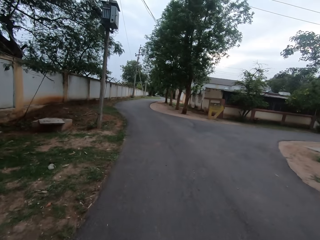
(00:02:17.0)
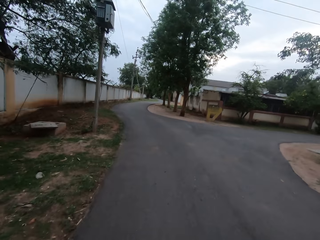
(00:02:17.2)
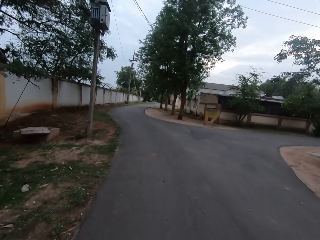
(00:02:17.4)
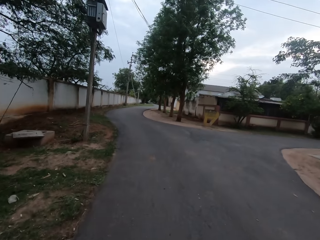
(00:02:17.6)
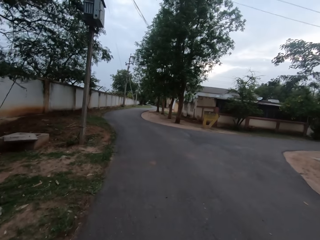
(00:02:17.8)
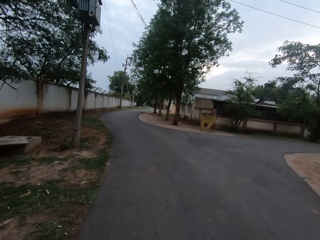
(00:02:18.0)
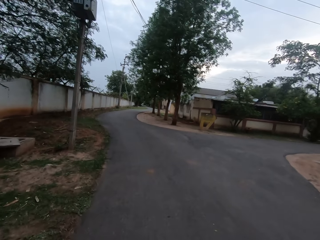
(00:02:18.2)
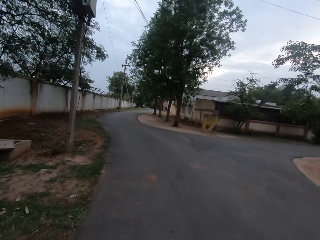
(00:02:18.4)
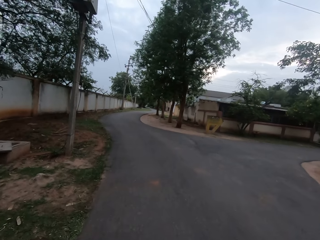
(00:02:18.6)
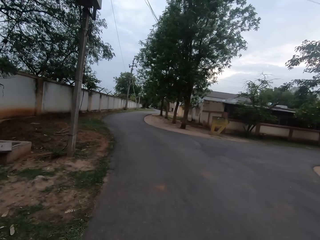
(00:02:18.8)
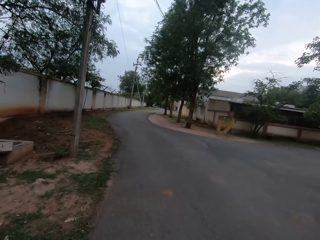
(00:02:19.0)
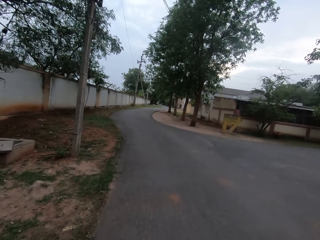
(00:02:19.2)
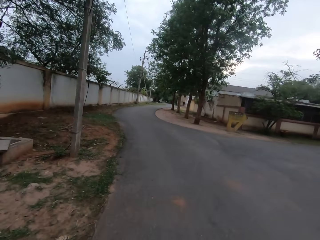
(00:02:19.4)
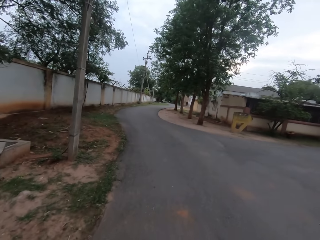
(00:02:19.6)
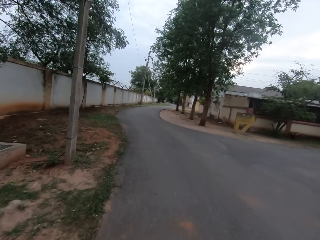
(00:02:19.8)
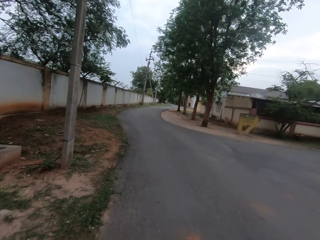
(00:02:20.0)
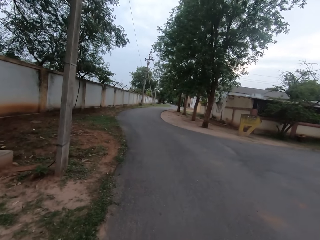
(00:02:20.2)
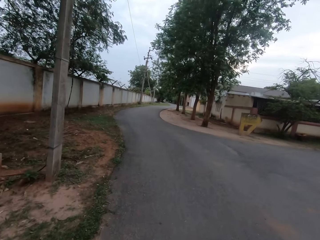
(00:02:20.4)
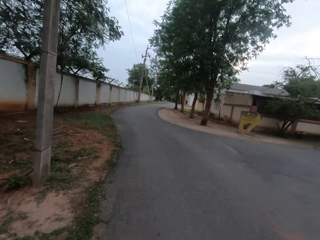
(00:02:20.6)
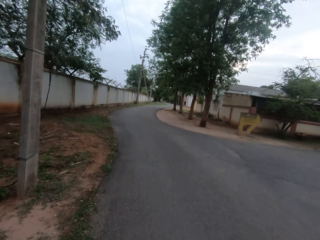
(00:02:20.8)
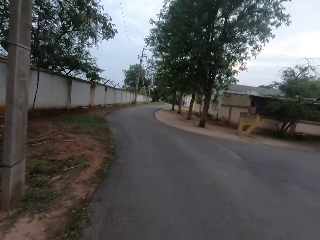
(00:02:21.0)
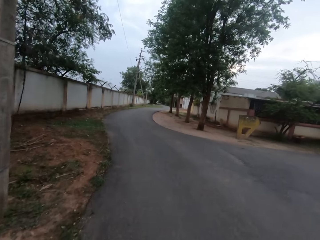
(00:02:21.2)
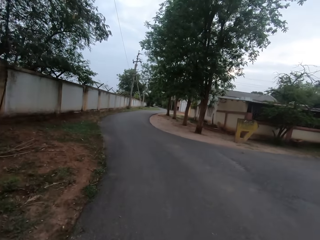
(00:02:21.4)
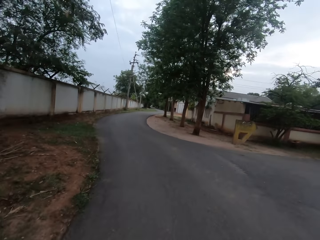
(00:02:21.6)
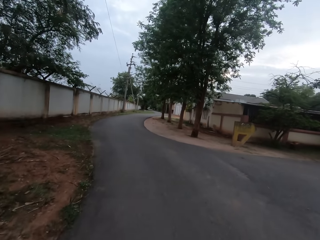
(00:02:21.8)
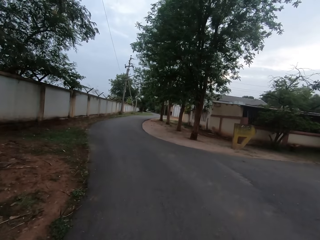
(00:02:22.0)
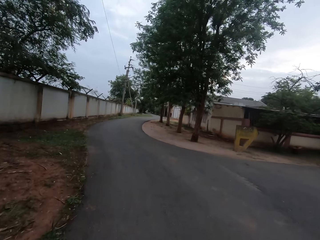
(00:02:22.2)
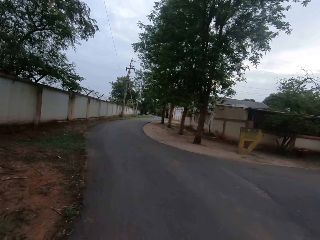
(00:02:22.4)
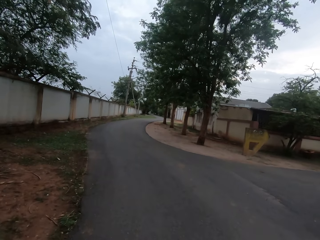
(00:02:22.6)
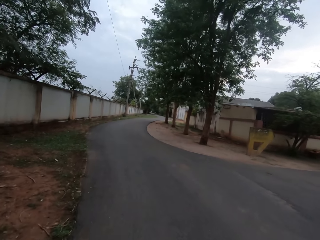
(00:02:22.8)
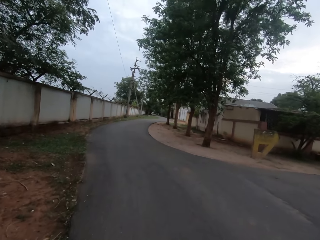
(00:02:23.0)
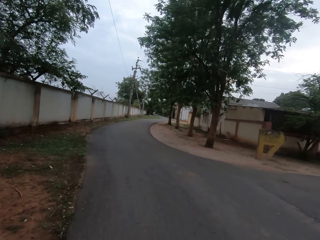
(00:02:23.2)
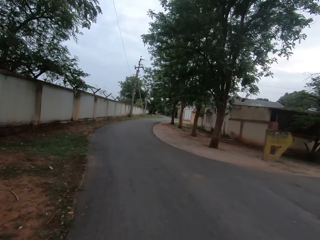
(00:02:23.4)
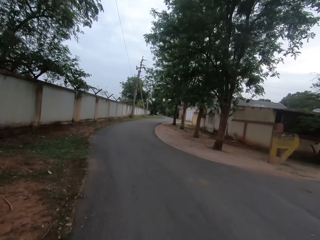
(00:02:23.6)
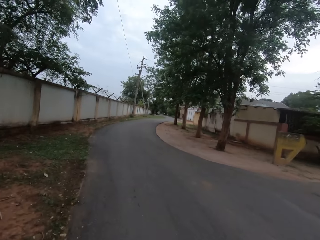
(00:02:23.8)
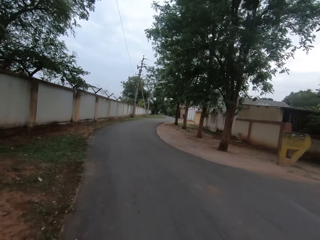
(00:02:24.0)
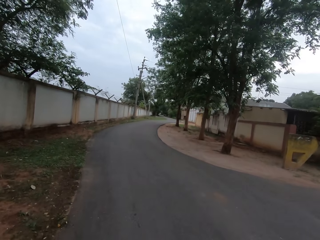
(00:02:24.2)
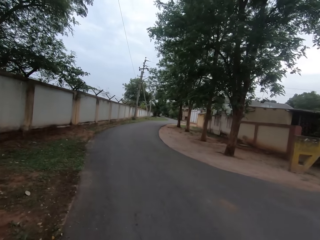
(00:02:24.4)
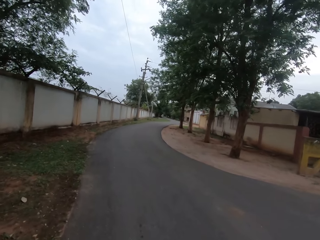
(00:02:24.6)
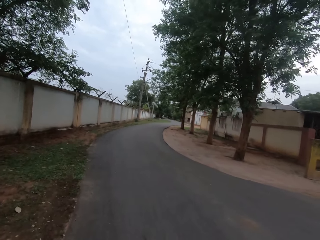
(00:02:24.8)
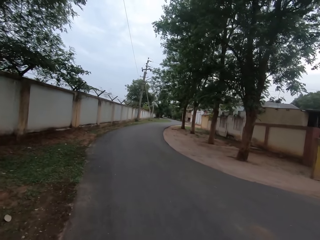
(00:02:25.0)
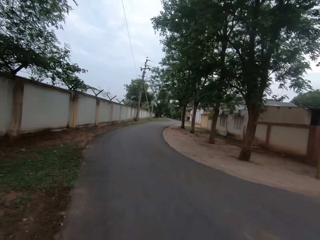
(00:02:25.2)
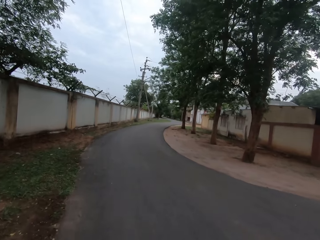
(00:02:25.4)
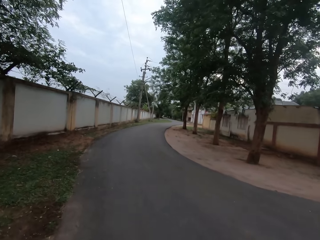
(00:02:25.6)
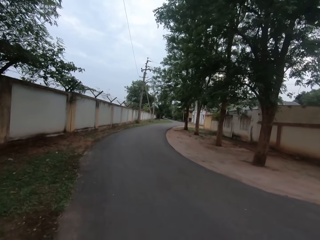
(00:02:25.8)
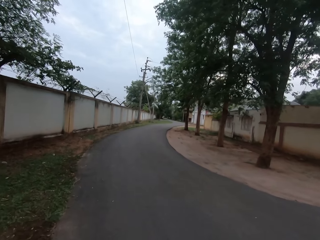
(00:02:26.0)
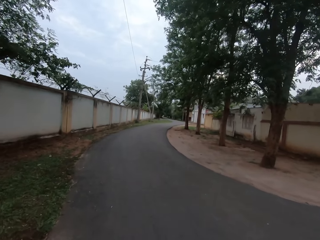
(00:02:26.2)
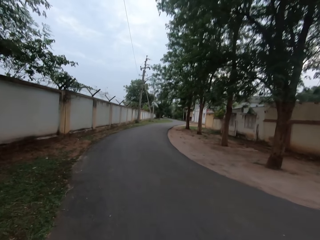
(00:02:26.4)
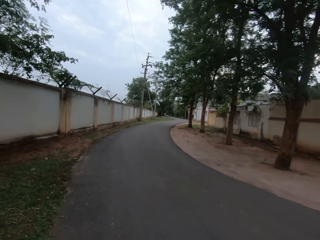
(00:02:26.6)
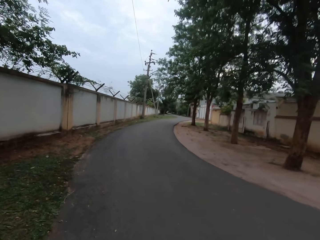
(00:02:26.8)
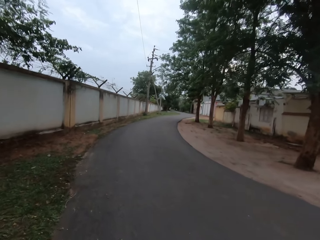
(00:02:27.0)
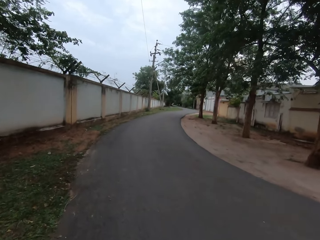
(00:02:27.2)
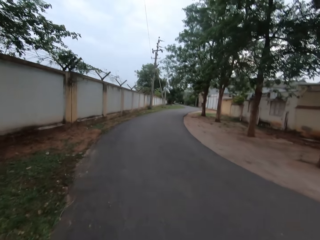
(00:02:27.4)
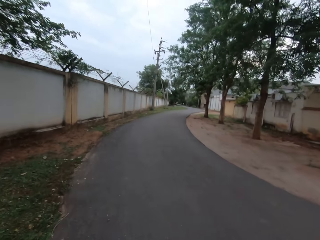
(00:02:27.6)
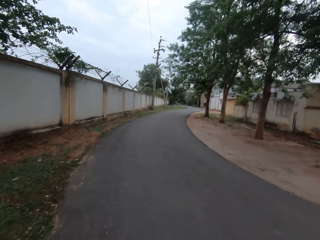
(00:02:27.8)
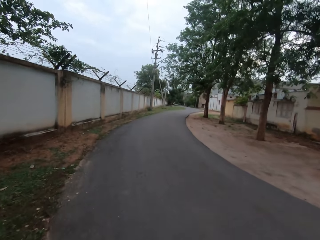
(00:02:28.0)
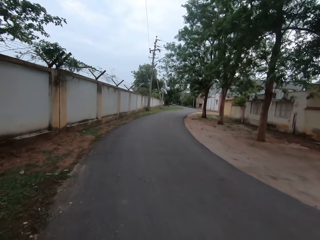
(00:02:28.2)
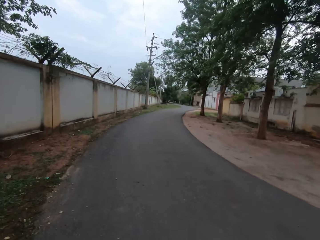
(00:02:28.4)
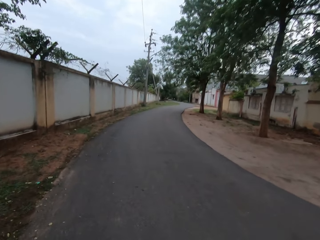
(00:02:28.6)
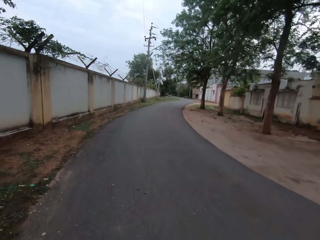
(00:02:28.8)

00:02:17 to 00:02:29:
The woman converses with the camera wearer. The camera wearer converses with the woman. They walk along the road with the woman.

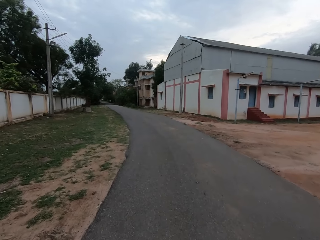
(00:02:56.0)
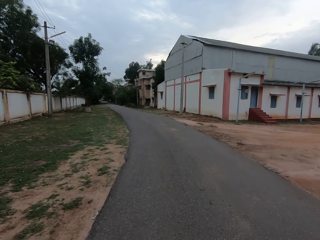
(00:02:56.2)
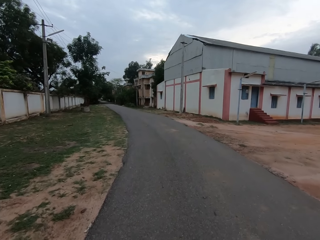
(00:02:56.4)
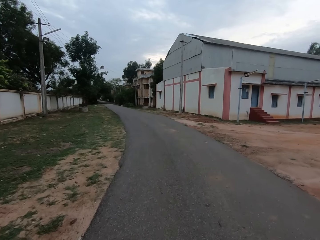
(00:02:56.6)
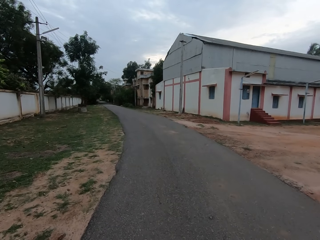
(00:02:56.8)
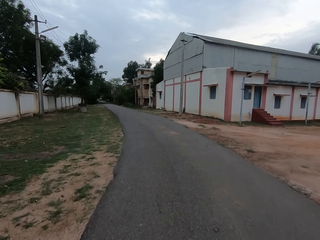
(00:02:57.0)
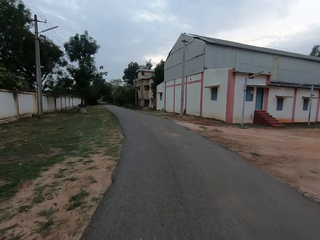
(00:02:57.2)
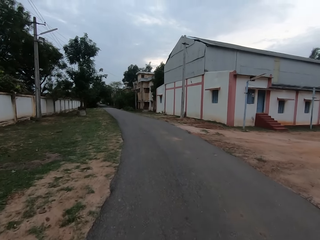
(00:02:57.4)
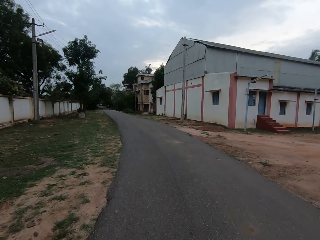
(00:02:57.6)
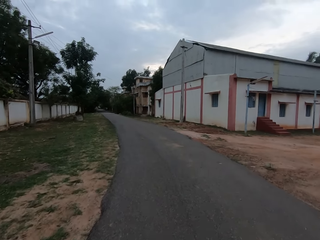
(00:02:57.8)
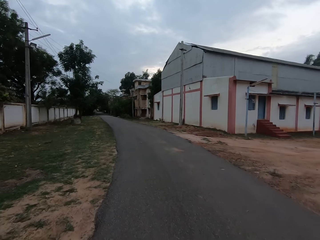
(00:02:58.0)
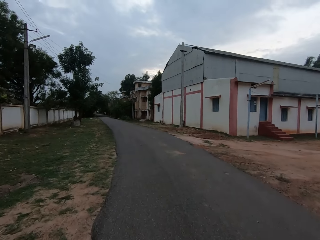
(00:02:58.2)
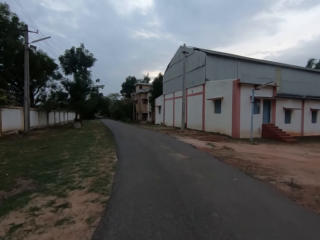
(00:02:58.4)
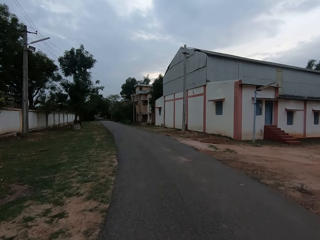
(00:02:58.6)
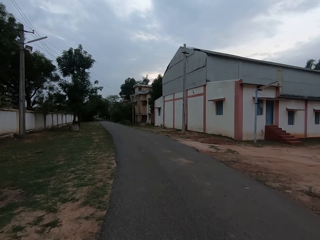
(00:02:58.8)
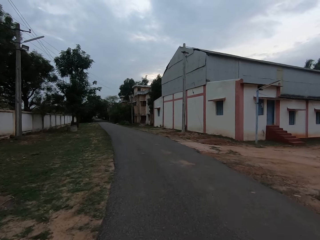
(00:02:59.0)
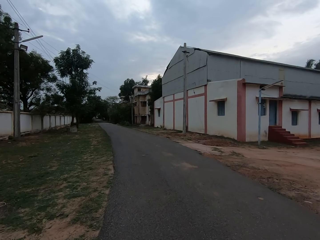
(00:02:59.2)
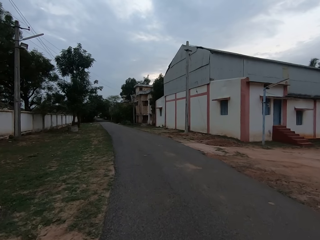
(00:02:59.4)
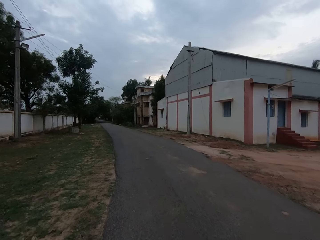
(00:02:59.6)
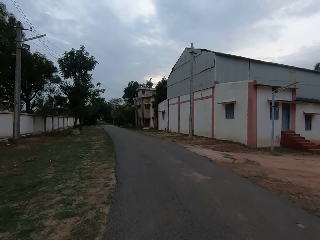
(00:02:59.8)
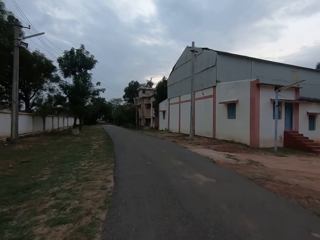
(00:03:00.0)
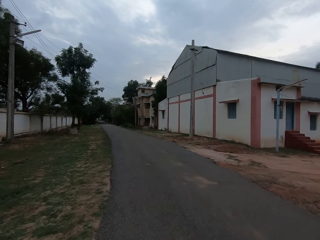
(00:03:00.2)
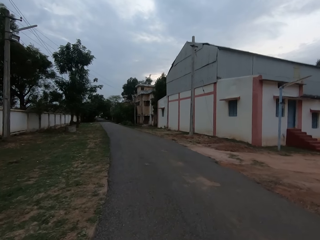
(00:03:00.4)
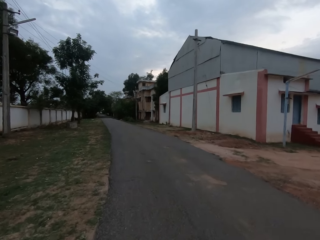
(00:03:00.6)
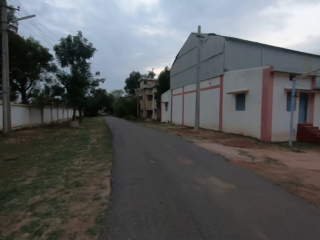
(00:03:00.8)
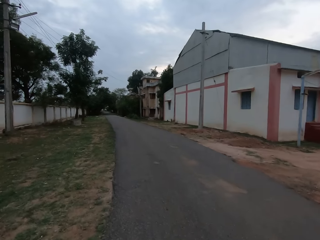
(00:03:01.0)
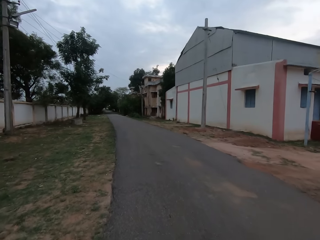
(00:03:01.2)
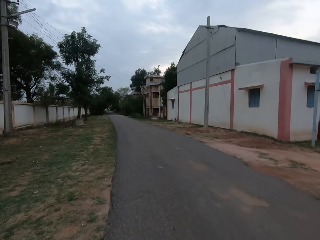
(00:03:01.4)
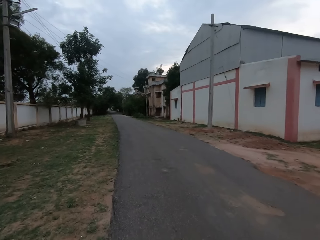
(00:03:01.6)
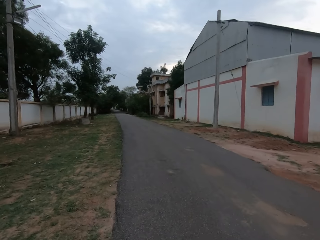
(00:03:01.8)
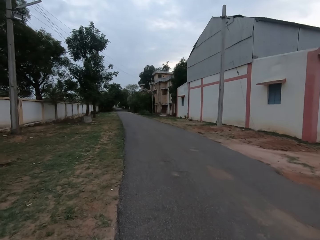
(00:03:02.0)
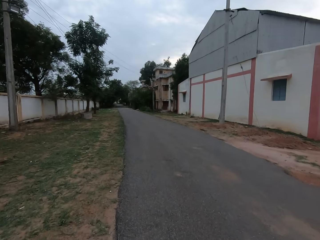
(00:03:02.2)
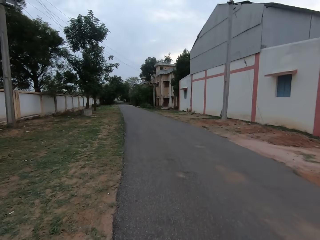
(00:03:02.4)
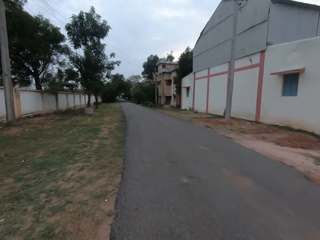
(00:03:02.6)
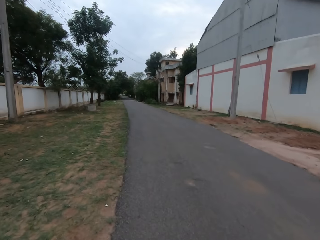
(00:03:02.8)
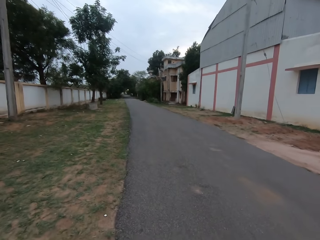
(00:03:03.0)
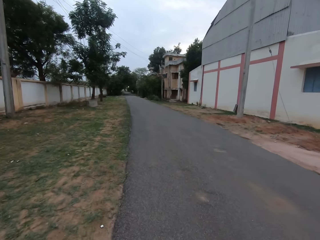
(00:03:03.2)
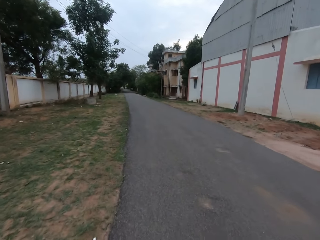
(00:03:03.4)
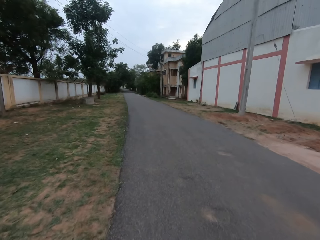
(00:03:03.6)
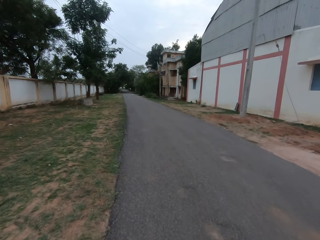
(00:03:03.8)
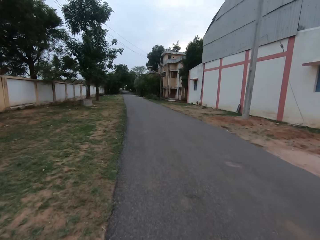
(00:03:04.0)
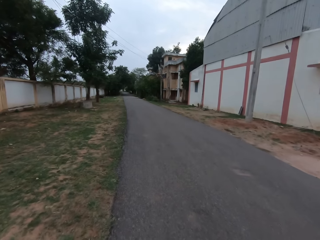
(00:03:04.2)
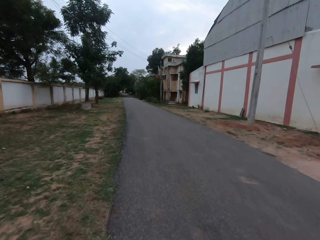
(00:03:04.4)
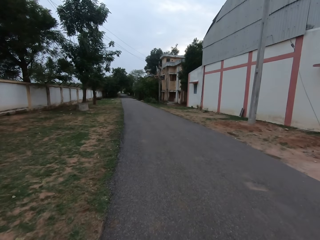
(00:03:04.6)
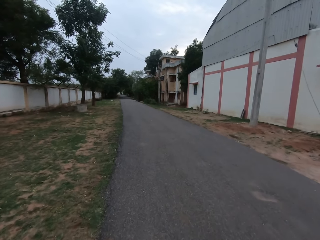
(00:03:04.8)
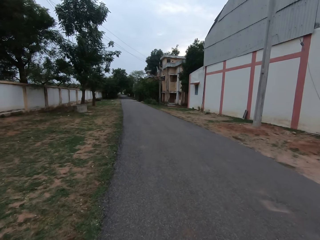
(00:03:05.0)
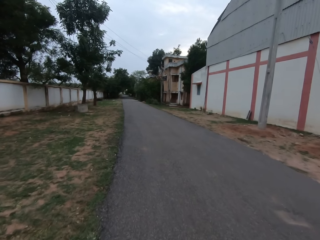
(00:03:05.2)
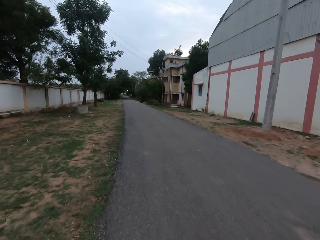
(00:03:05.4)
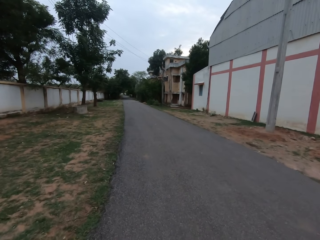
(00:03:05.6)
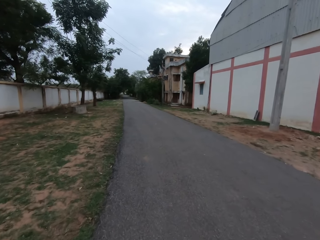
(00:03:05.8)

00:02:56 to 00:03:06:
The woman converses with the camera wearer. The camera wearer converses with the woman. They walk along the road with the woman.
